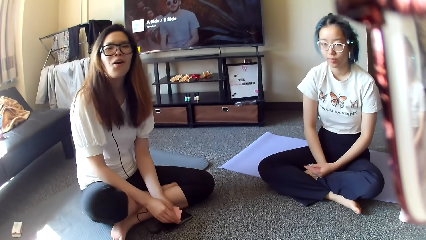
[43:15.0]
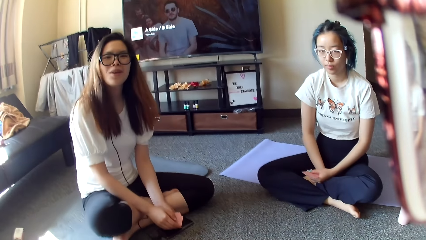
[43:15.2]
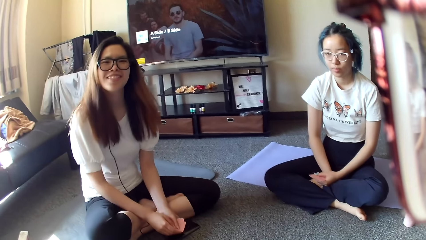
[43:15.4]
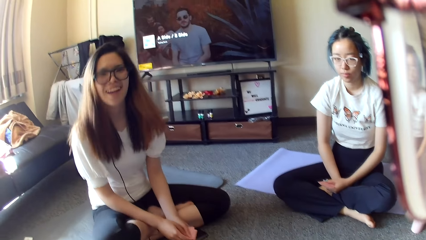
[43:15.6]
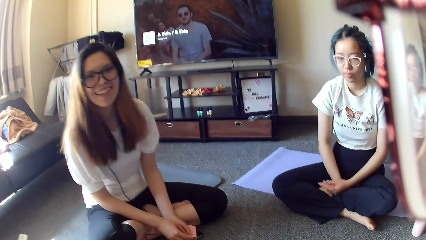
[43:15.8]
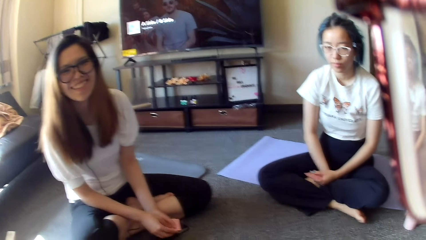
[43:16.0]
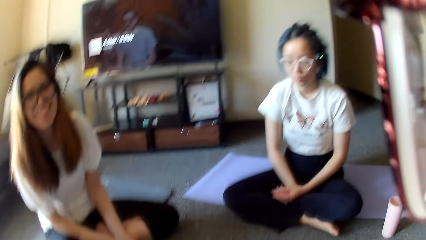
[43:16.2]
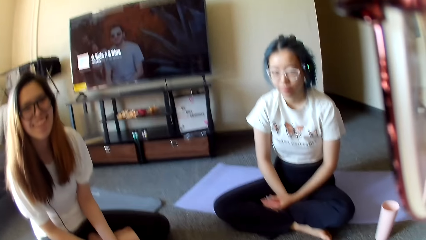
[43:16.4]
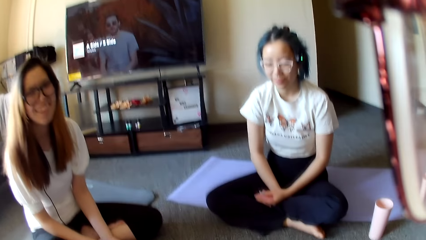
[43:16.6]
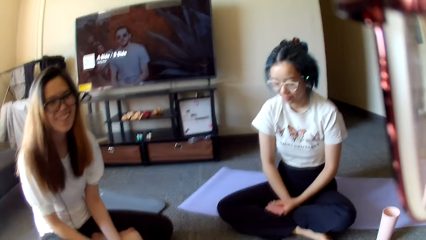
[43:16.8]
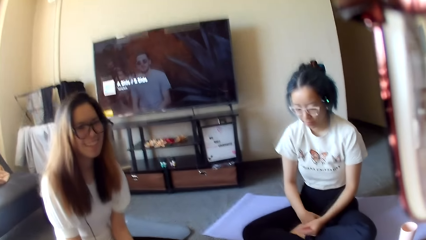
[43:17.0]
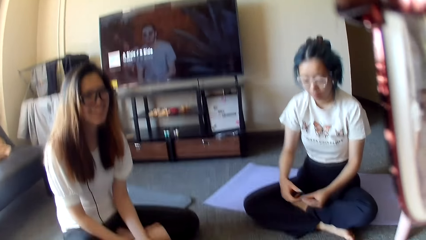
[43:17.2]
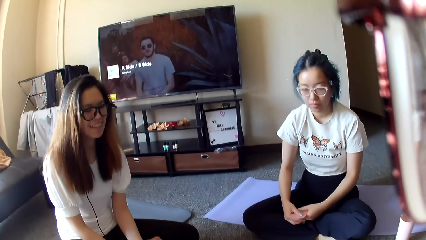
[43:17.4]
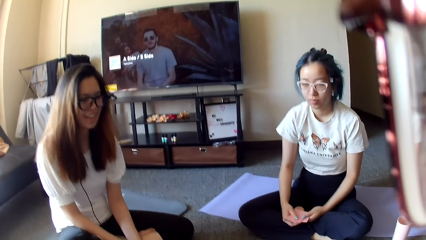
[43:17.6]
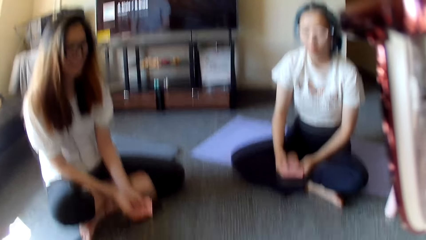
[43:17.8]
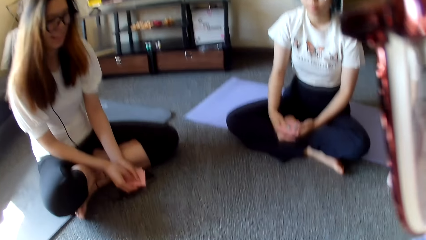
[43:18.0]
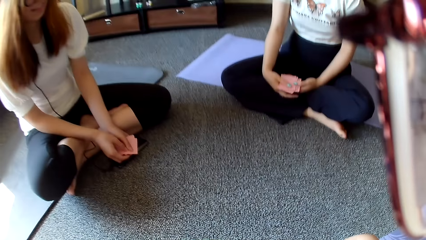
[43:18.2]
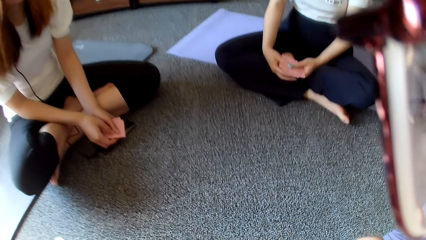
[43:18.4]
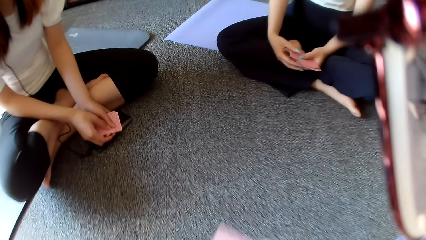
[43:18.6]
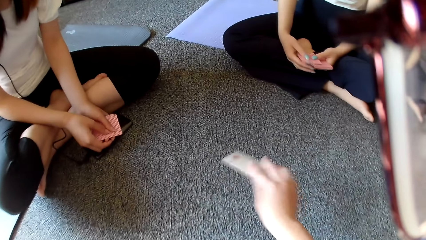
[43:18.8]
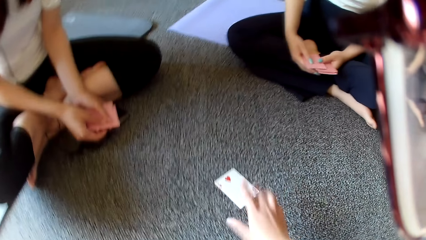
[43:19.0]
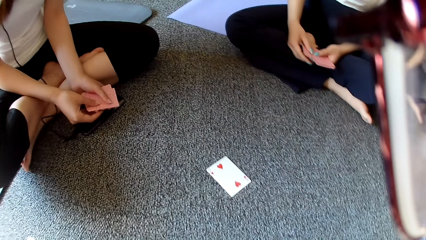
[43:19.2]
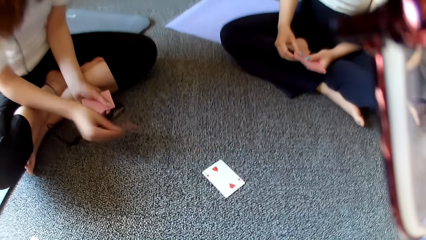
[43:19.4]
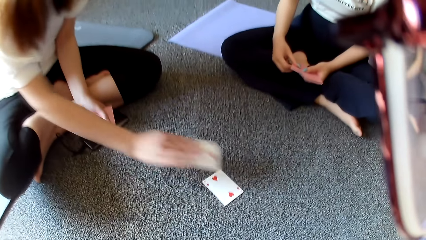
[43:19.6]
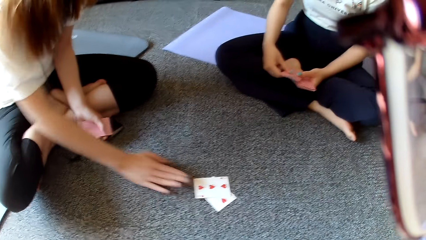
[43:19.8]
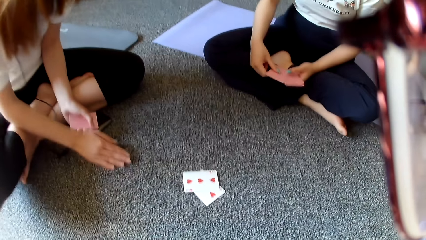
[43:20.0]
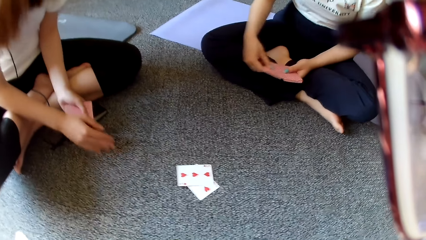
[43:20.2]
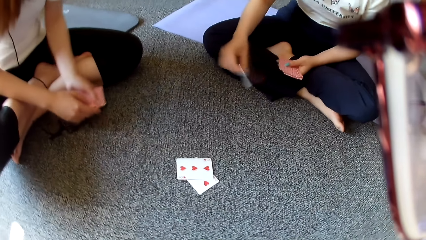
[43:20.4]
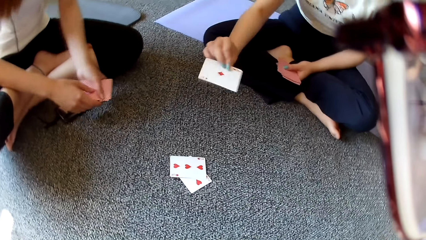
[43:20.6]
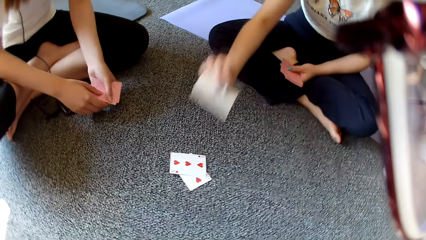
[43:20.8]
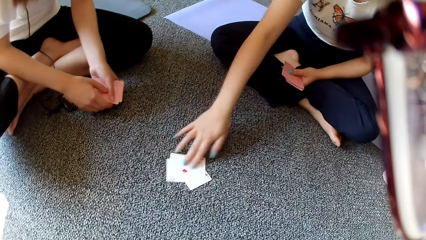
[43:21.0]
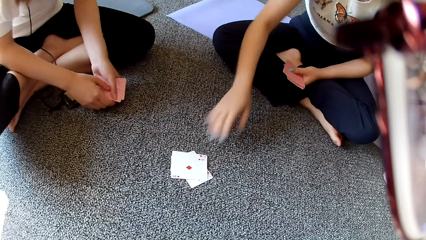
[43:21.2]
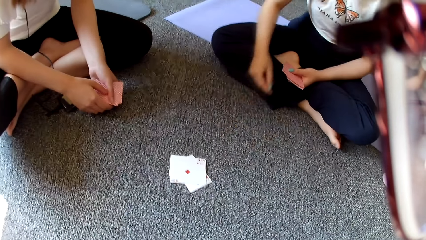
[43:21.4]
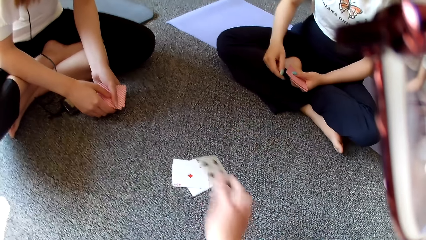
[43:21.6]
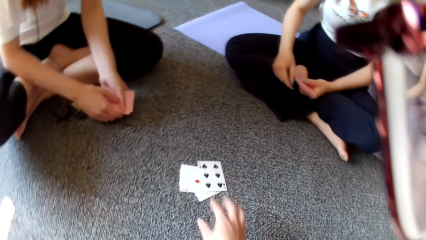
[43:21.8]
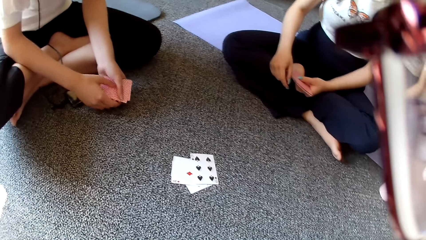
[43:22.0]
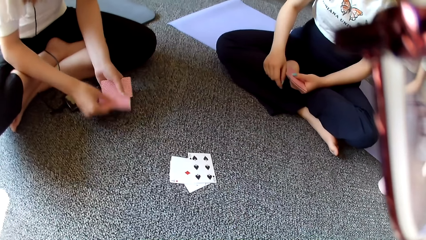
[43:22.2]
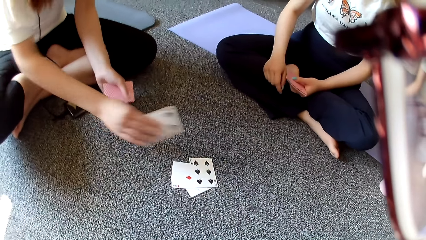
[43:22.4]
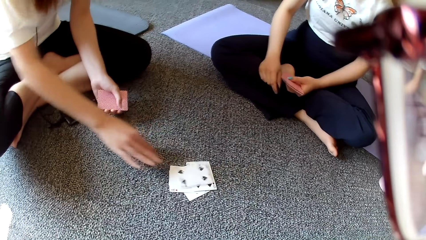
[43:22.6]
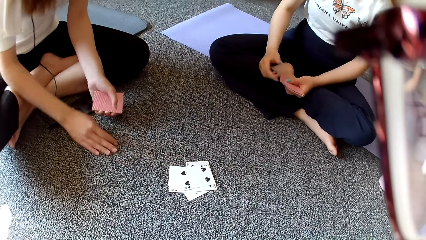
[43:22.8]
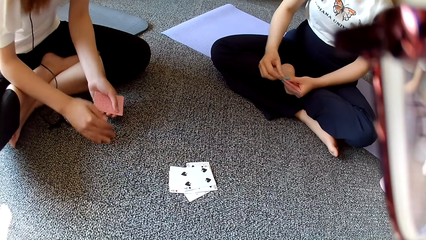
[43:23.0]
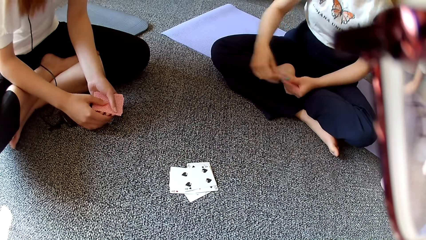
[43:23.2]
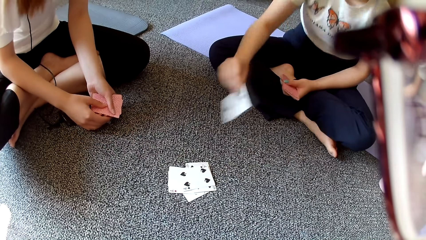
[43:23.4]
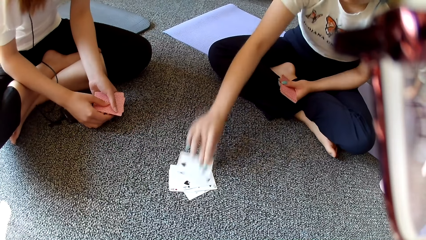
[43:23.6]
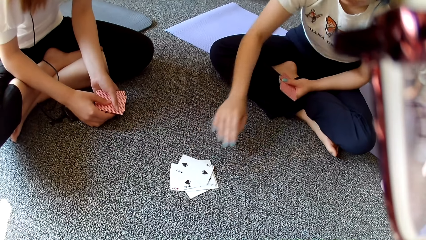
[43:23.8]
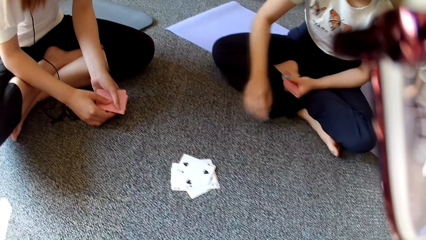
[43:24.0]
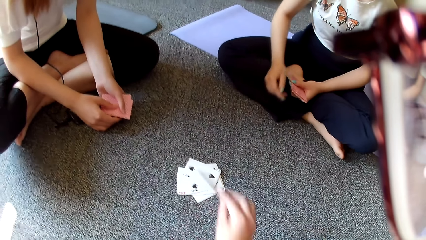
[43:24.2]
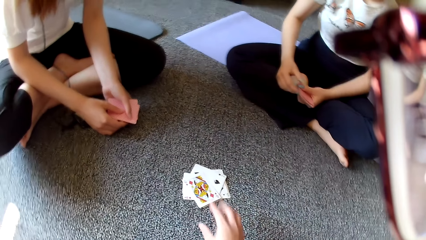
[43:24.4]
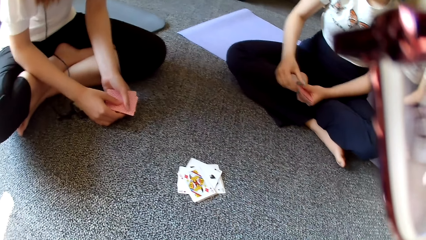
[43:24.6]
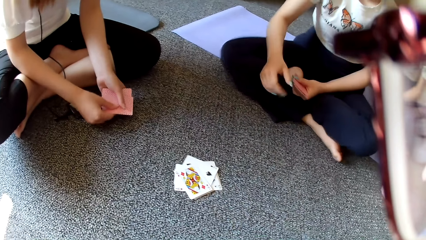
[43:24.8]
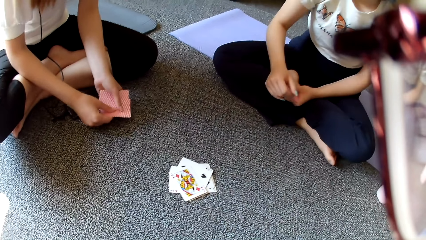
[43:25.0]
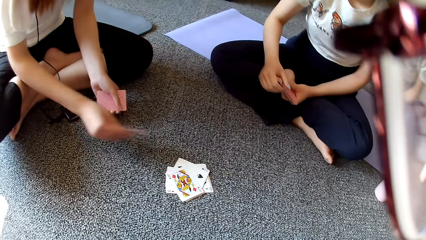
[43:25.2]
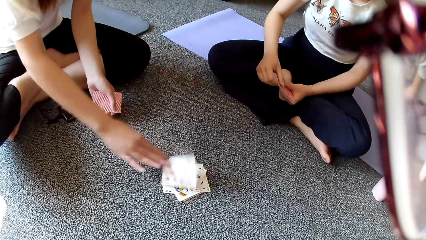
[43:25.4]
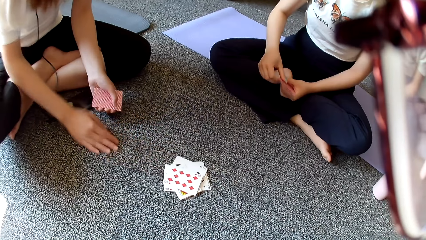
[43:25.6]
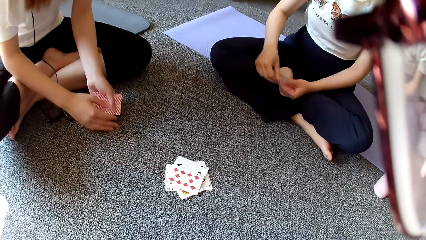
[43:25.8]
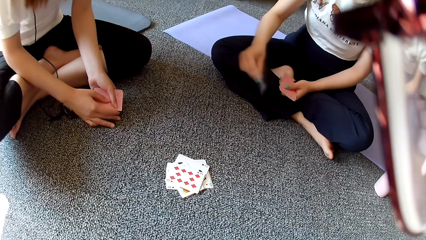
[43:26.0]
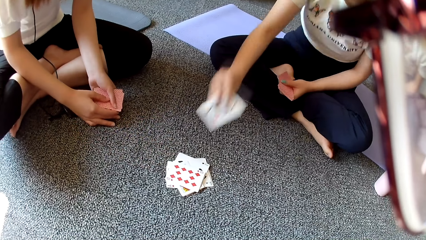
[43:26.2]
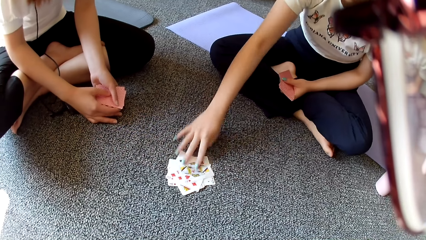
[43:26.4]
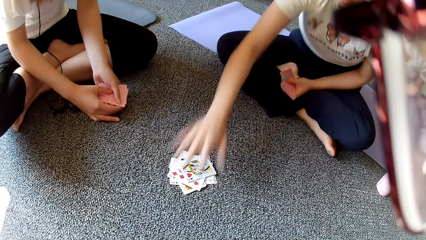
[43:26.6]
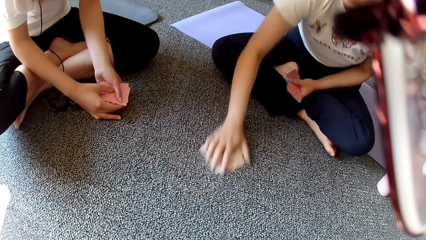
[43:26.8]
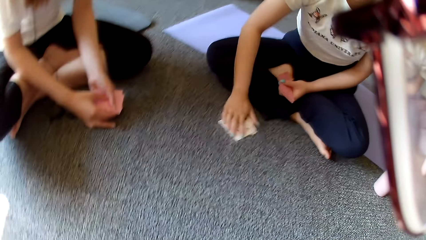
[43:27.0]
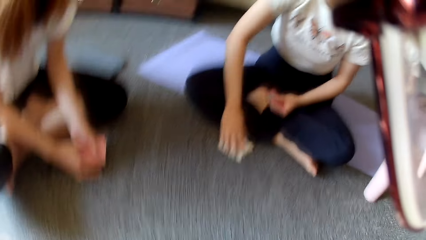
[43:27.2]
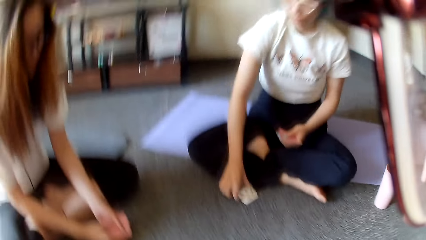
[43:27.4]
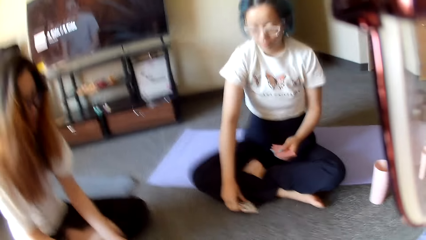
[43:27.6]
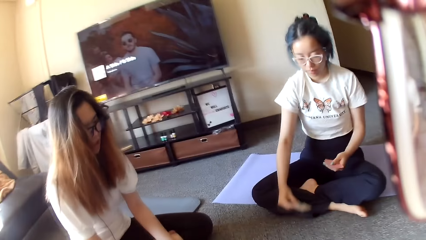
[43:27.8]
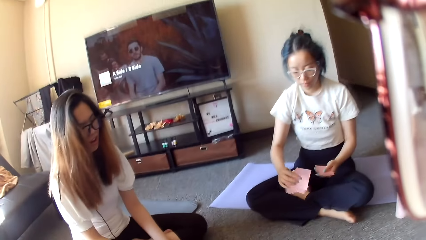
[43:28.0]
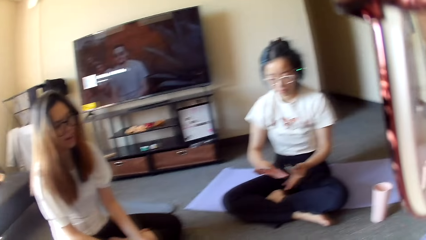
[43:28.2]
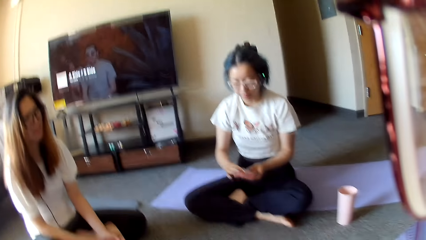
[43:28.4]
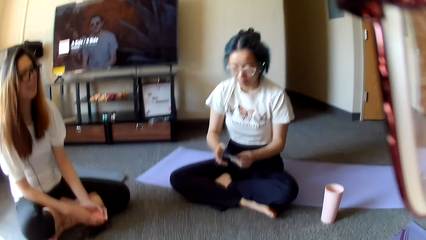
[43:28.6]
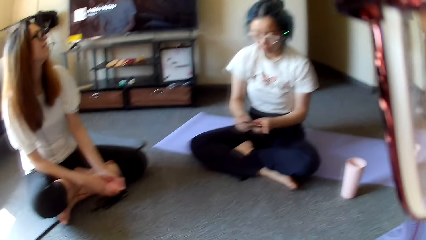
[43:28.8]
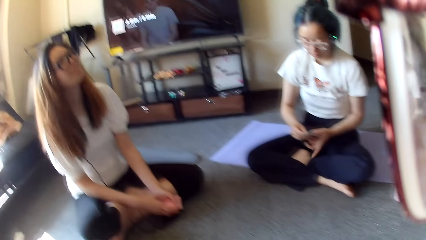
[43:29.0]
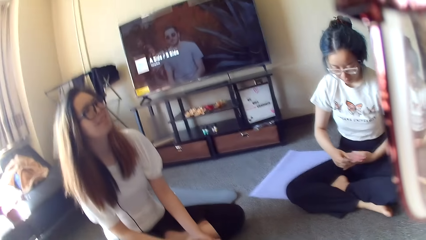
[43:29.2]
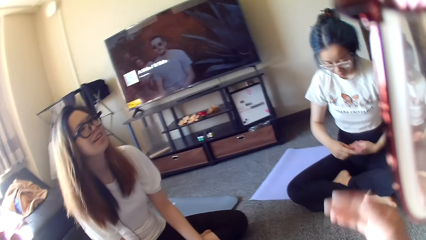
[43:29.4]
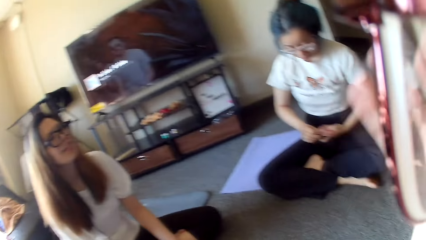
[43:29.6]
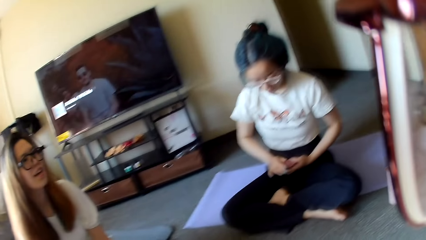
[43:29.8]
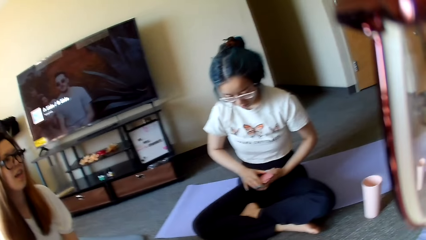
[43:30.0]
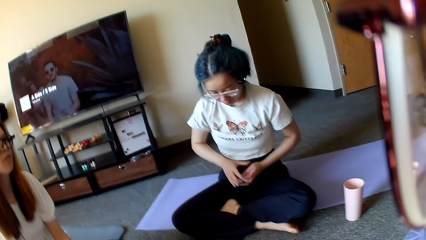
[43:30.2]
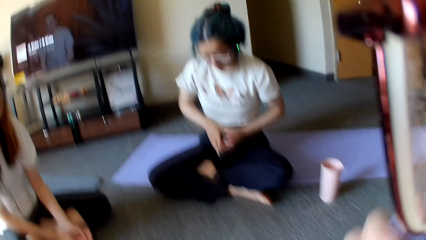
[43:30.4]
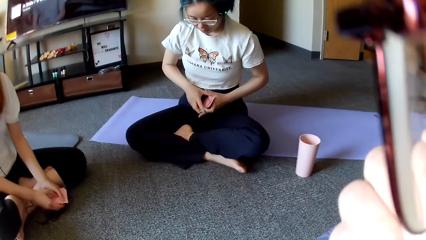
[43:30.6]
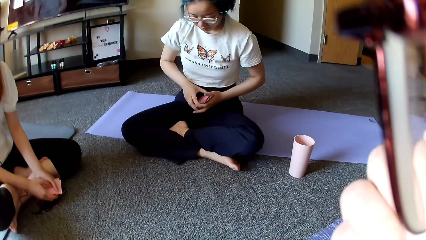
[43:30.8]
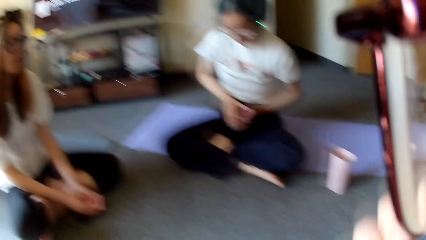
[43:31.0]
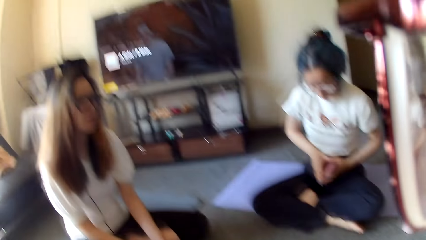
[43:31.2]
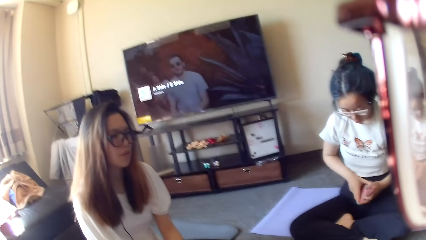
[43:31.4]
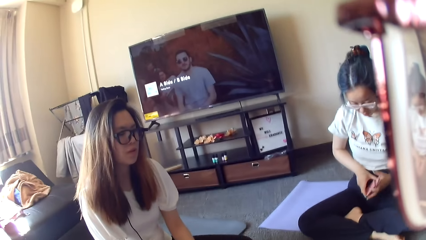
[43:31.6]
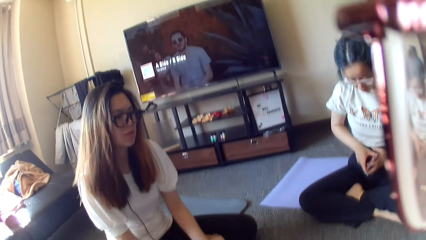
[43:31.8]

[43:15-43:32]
The camera wearer places a card on the floor. A woman places a card on the floor. Another woman places a card on the floor. The camera wearer places a card on the floor. The first woman places a card on the floor. The other woman places a card on the floor. The camera wearer places a card on the floor. The first woman places a card on the floor. The other woman places a card on the floor. The first woman grabs cards. The other woman collects a card on the floor and selects cards. The camera wearer lifts the hand and looks around.
